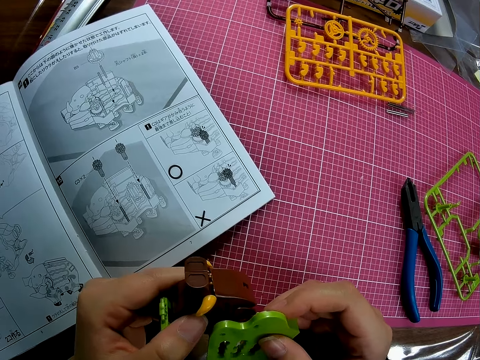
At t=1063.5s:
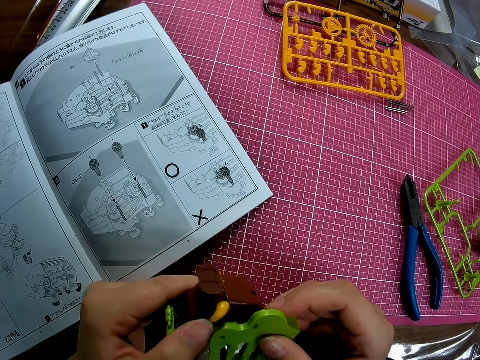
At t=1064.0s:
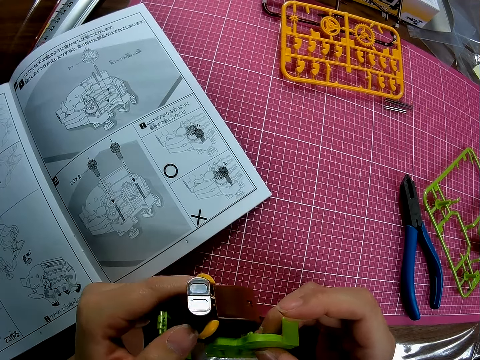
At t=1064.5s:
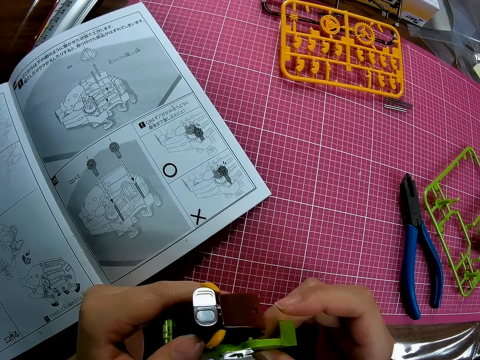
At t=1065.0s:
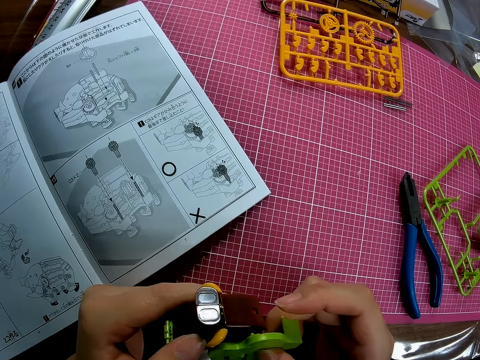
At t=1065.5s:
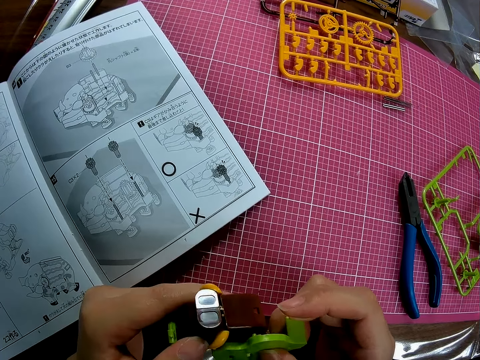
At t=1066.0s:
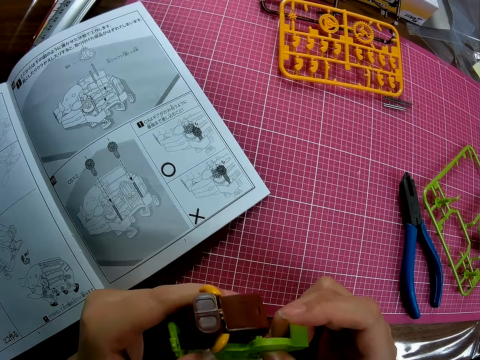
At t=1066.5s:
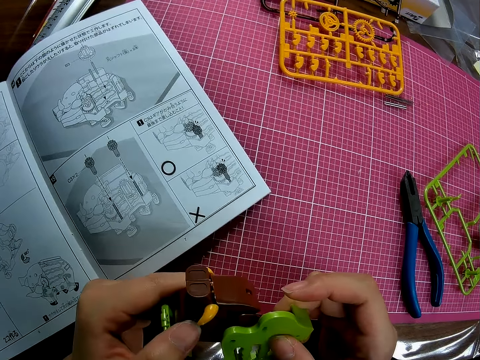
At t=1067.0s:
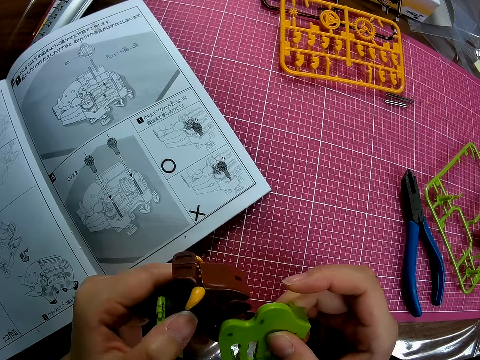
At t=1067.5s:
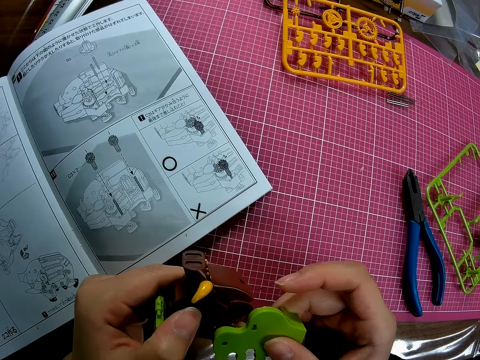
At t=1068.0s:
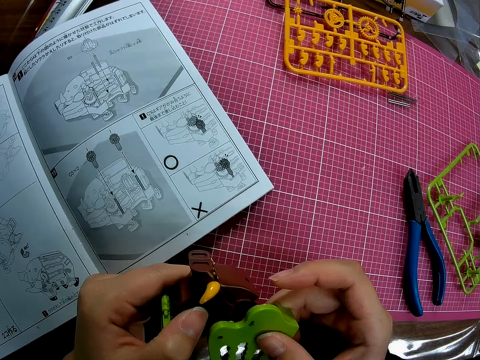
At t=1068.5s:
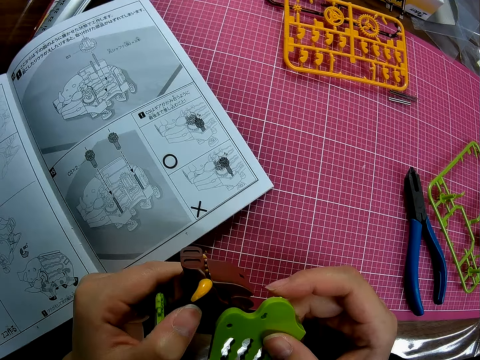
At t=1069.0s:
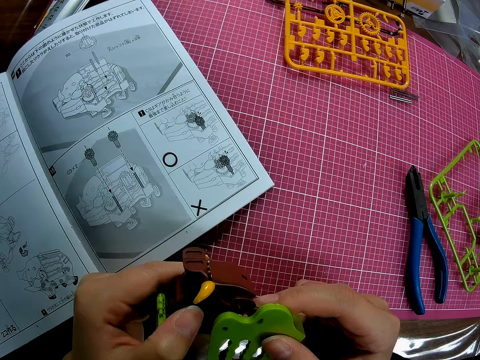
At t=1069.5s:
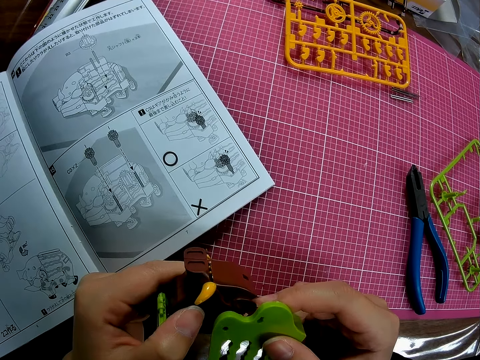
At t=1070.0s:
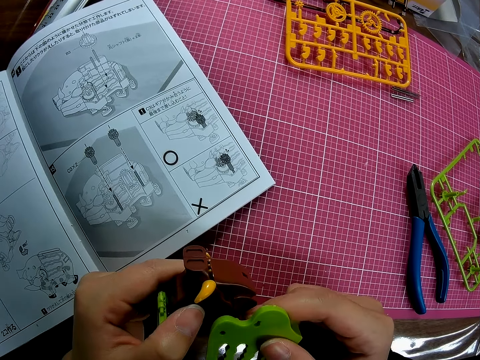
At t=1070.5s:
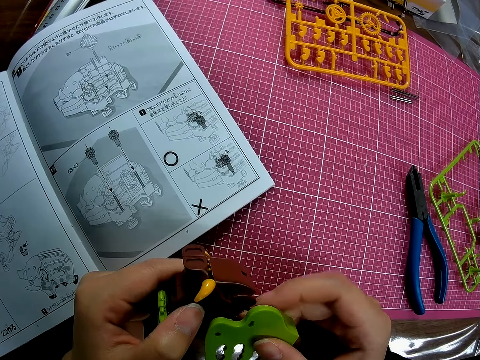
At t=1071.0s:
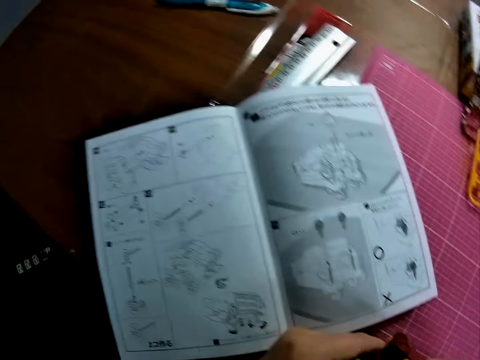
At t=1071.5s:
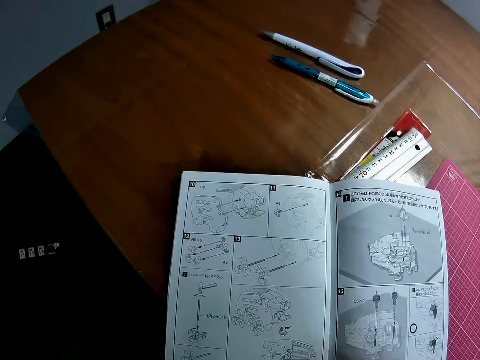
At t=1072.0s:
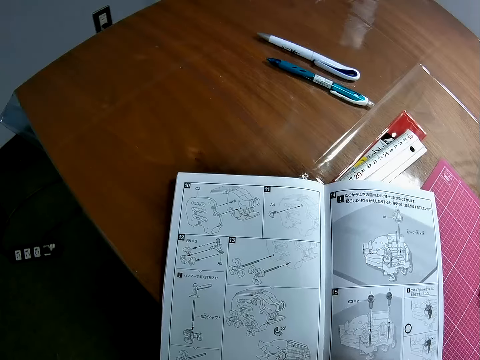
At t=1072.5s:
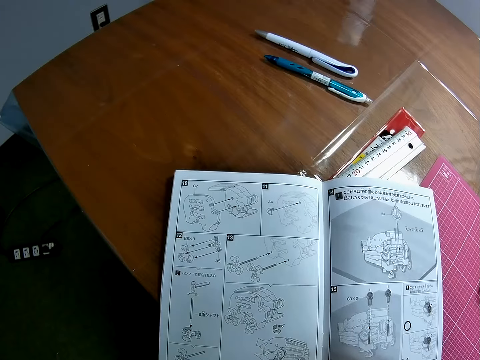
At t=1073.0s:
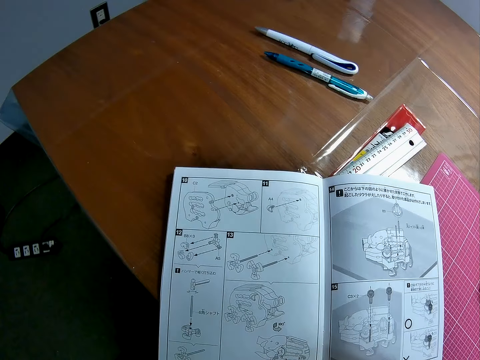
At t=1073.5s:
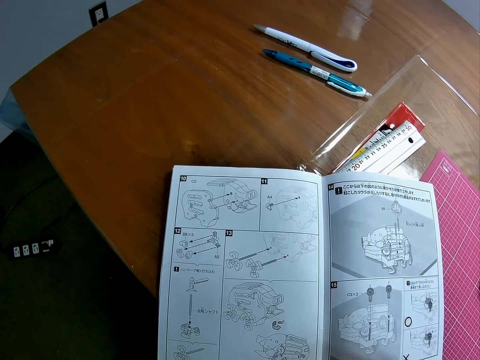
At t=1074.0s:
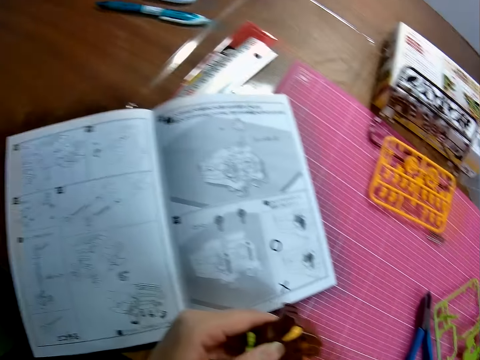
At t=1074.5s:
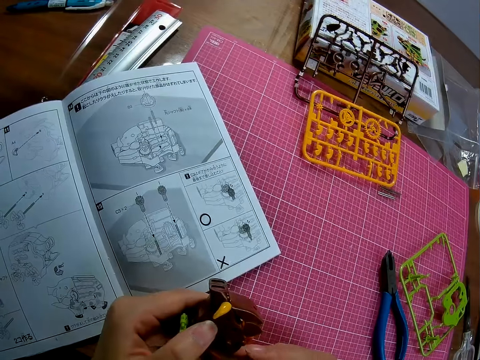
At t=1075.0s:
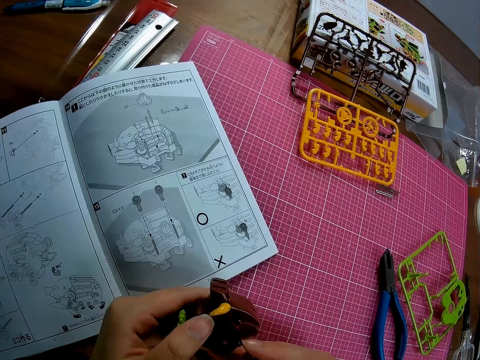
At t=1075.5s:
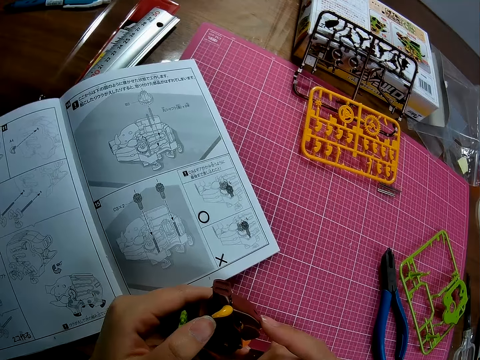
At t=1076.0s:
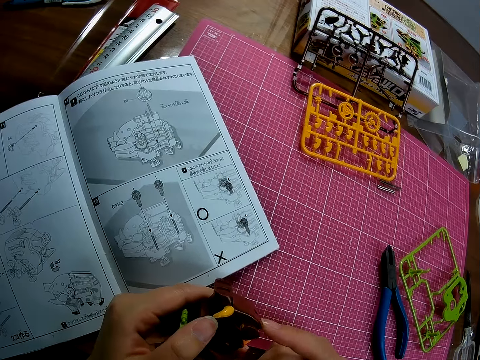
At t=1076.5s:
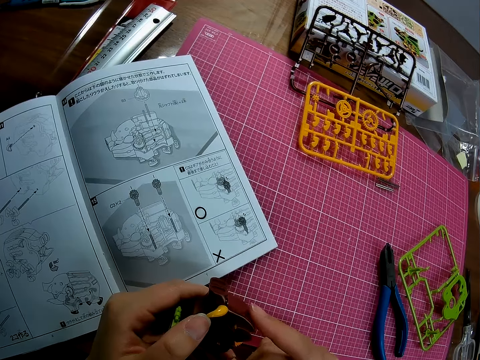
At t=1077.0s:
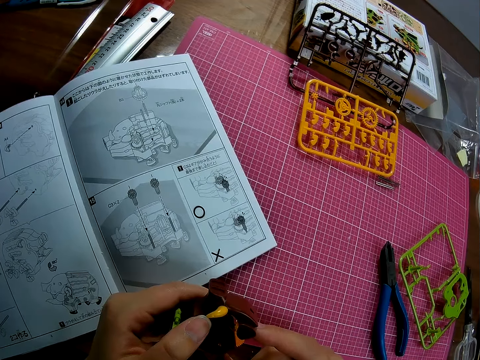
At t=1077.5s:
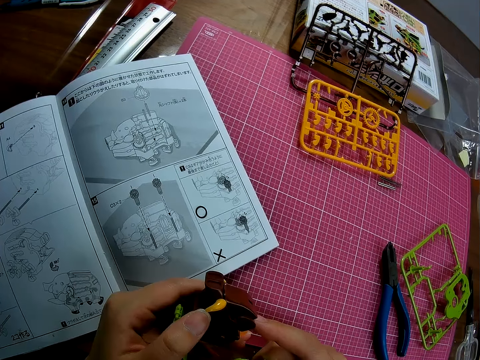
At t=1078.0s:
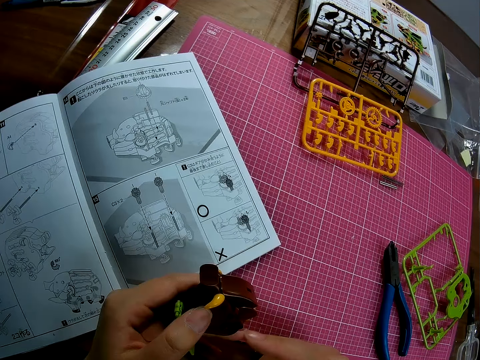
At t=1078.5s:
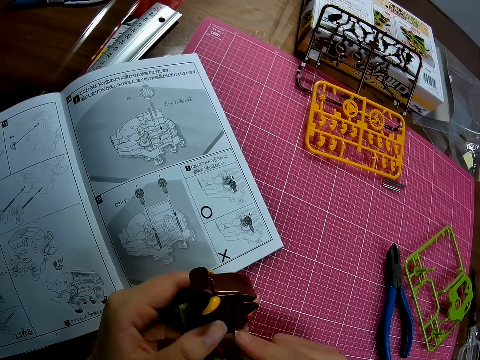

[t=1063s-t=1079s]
The camera wearer looks at the book. They fix the plastic onto something.

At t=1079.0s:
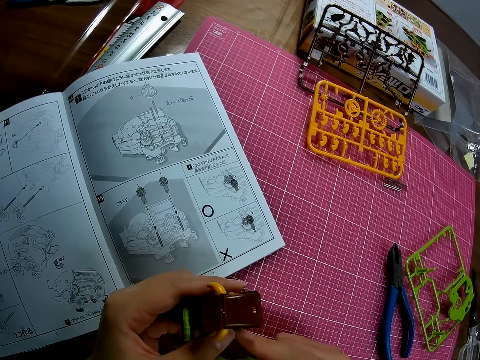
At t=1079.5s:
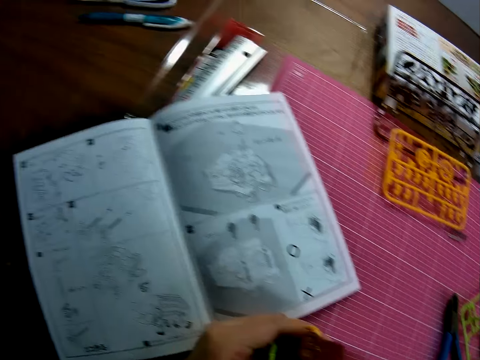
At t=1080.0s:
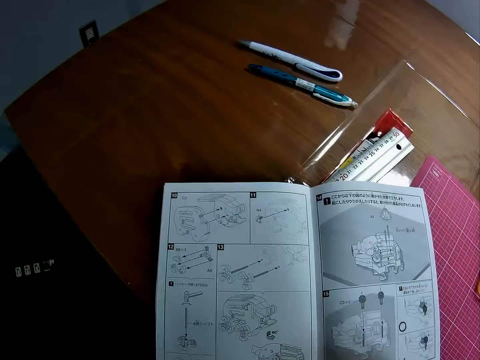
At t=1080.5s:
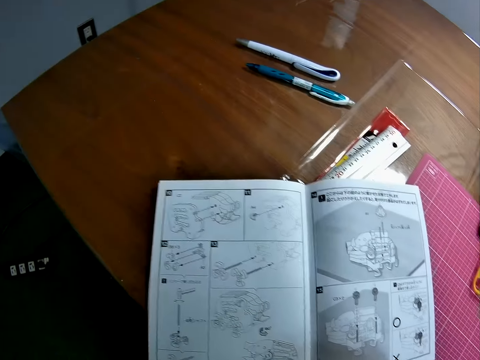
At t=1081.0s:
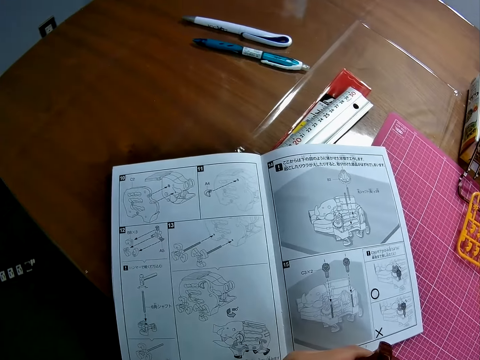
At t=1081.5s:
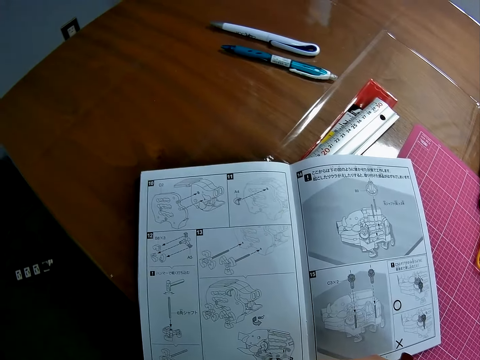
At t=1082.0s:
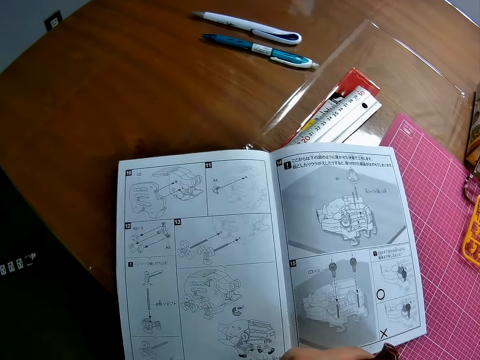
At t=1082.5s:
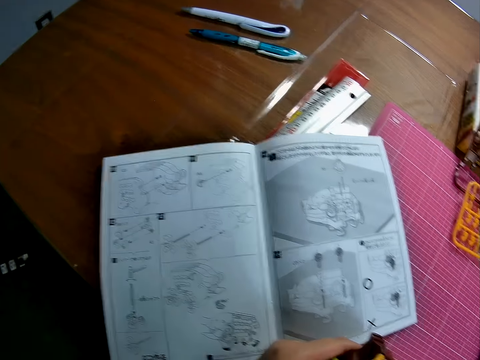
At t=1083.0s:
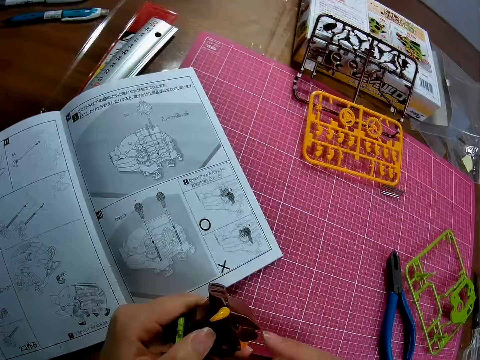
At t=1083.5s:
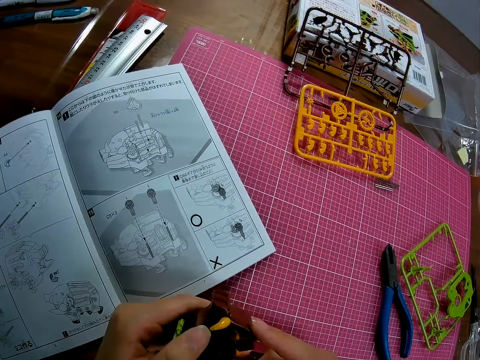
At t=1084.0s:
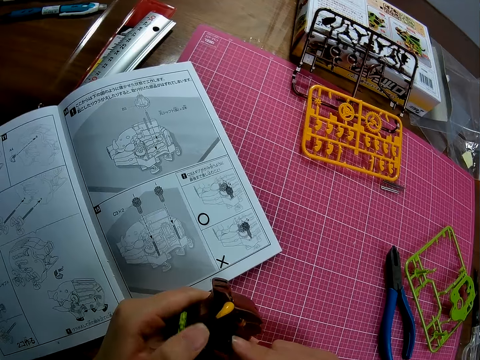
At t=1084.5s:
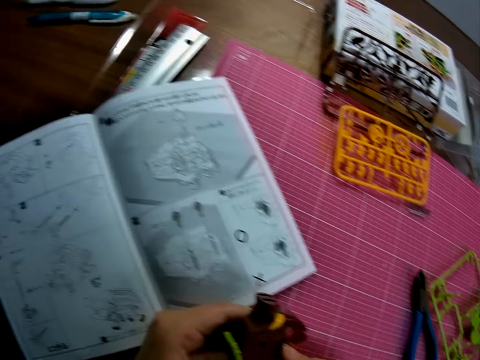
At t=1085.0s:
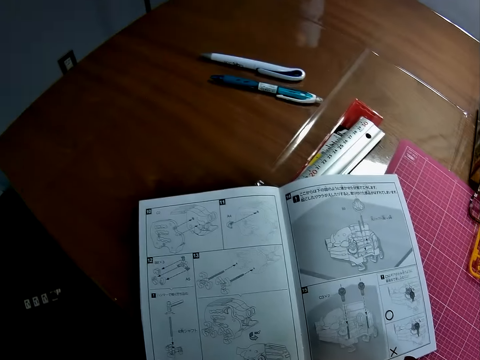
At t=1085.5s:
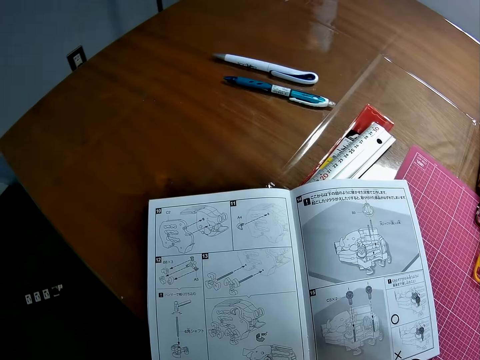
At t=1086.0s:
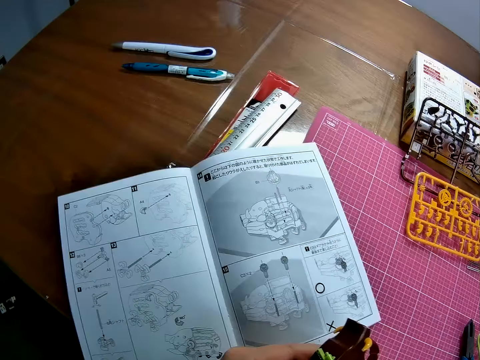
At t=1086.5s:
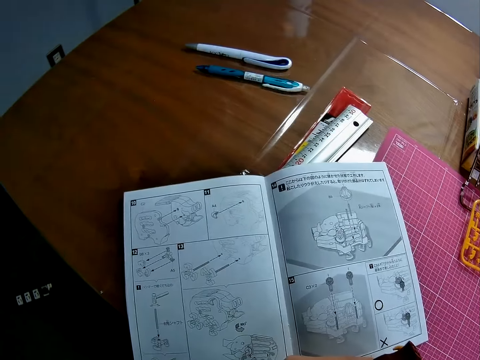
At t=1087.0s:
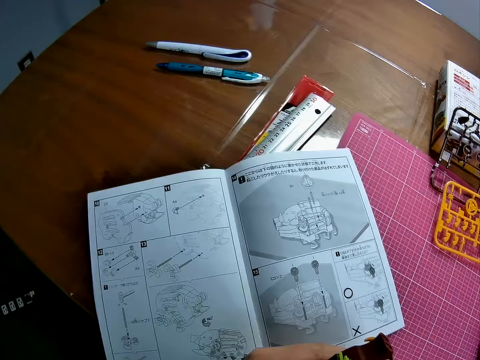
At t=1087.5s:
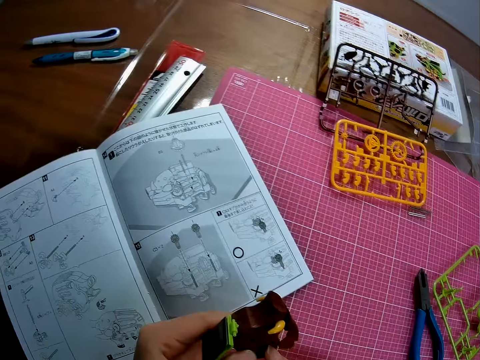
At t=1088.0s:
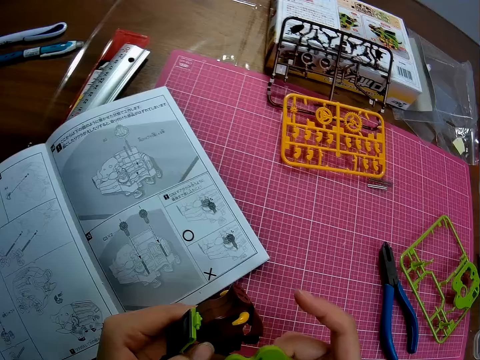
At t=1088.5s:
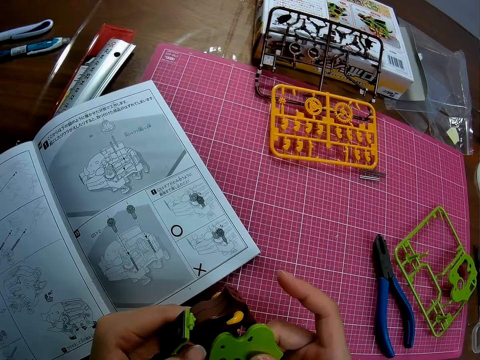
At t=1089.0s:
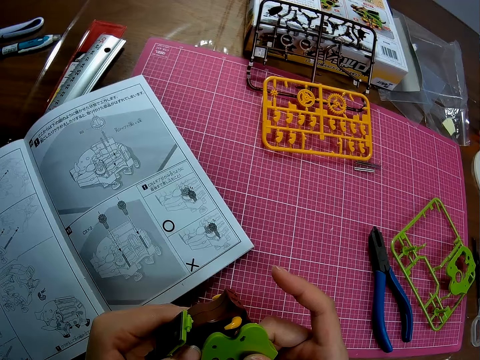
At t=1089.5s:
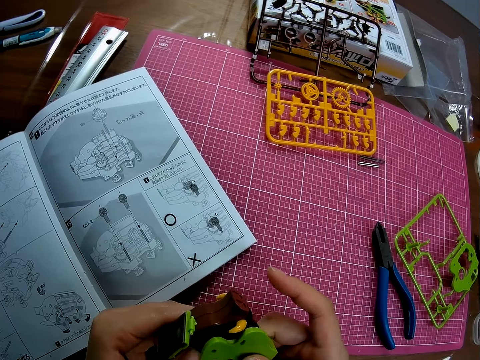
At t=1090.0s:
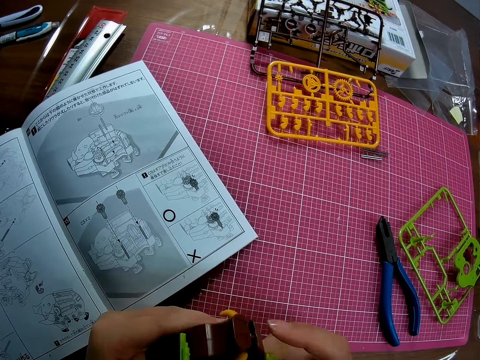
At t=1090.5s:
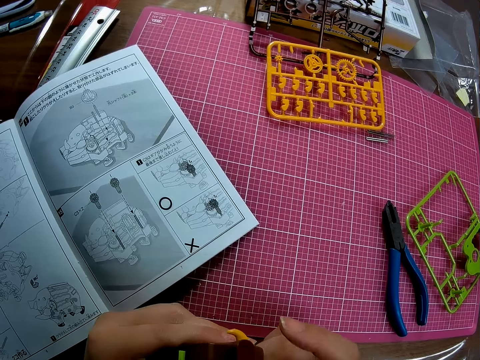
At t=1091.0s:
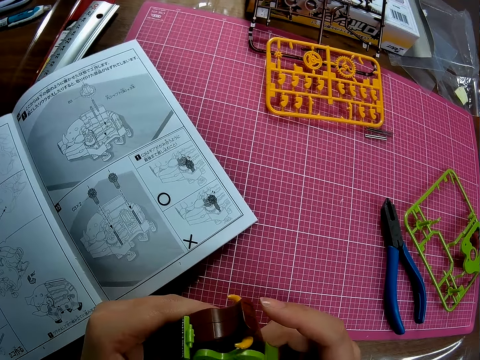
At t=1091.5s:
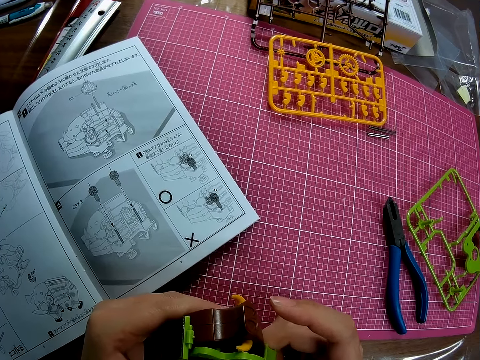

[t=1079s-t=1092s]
The camera wearer looks at the book. They fix the plastic onto something. They look at the book. They fix the plastic onto something.
